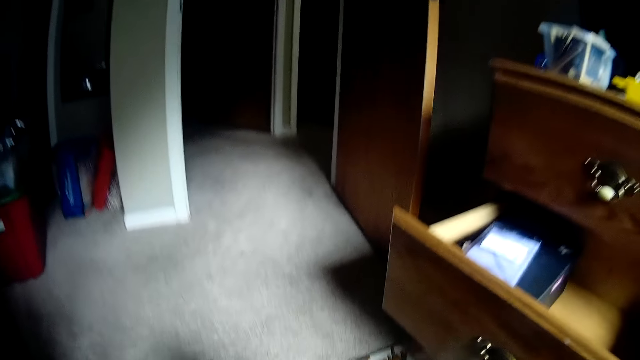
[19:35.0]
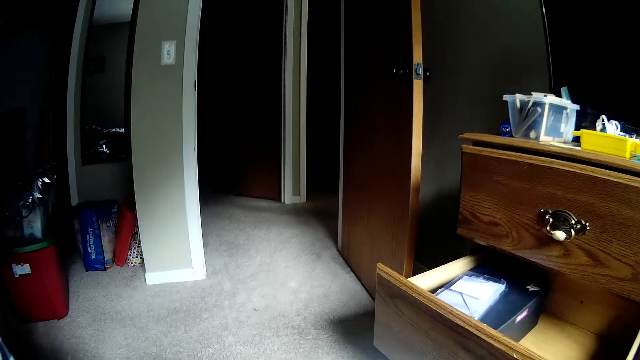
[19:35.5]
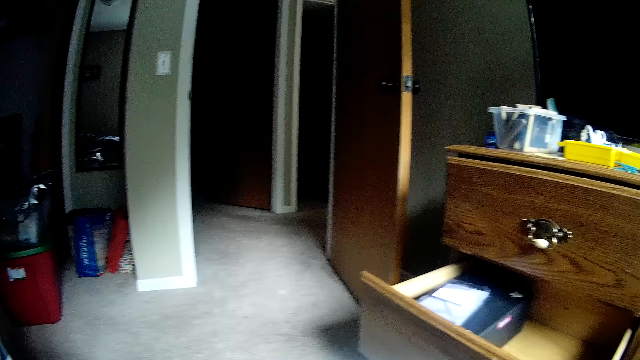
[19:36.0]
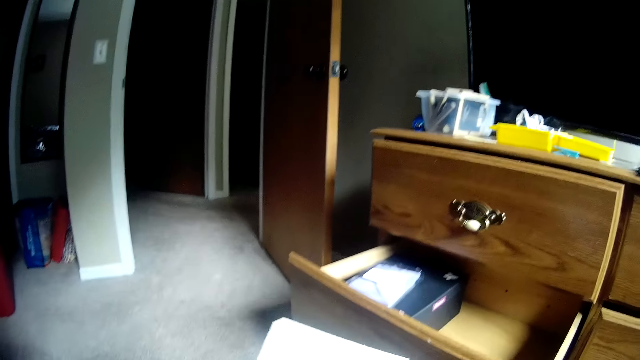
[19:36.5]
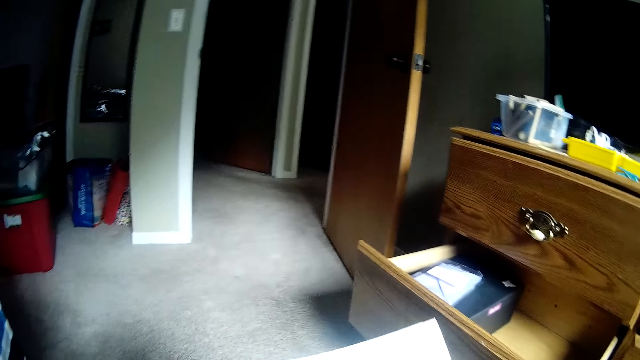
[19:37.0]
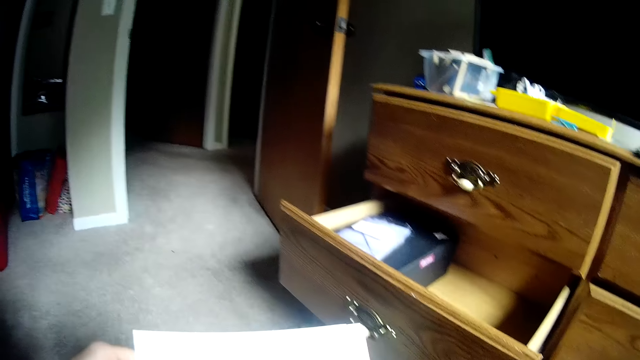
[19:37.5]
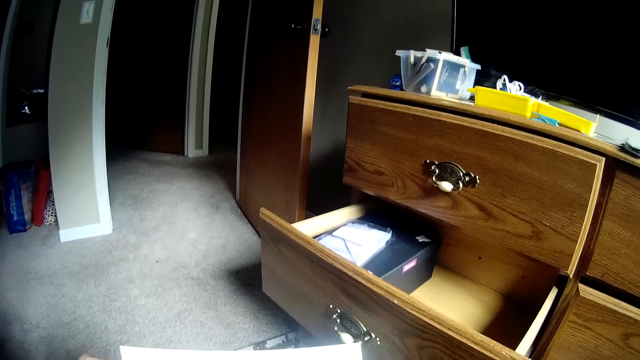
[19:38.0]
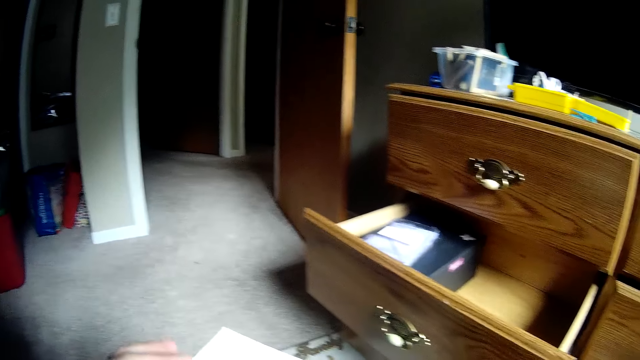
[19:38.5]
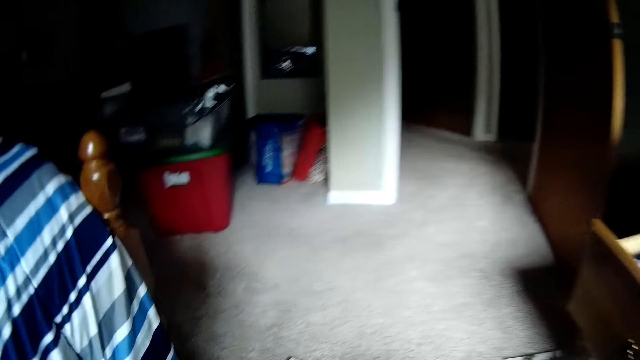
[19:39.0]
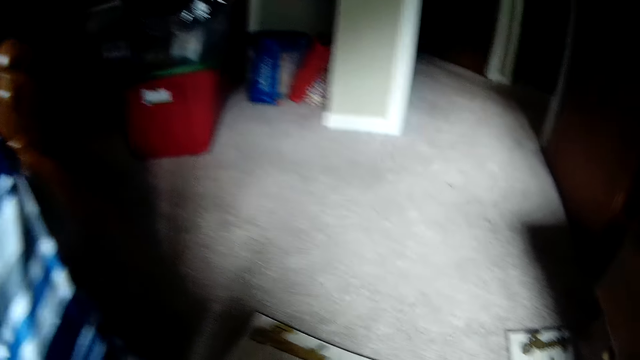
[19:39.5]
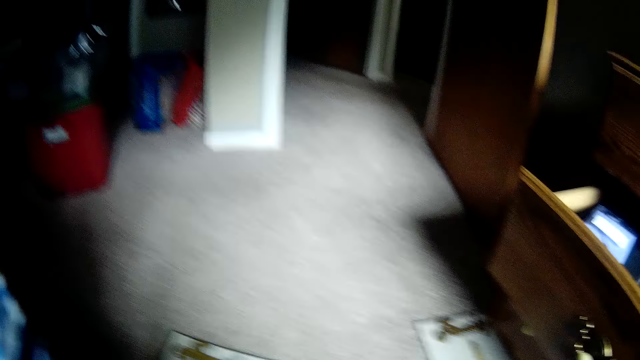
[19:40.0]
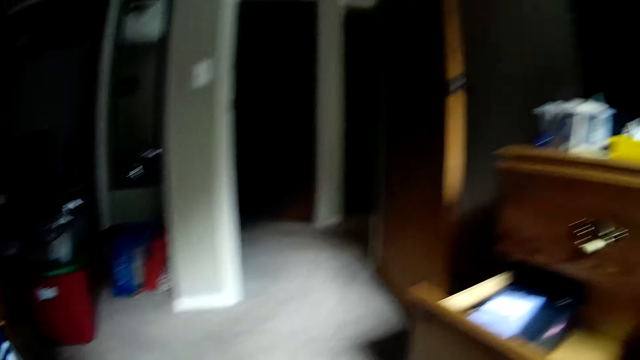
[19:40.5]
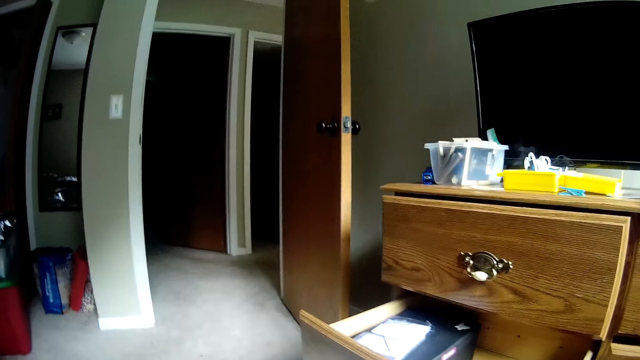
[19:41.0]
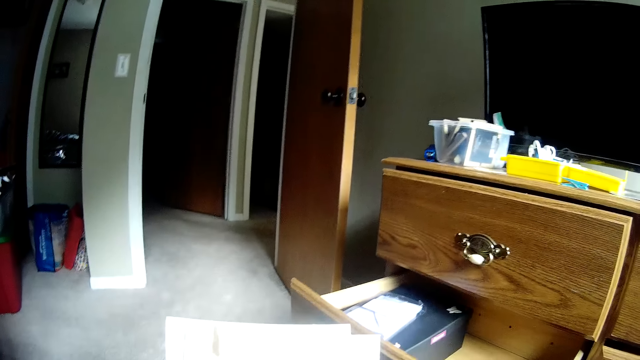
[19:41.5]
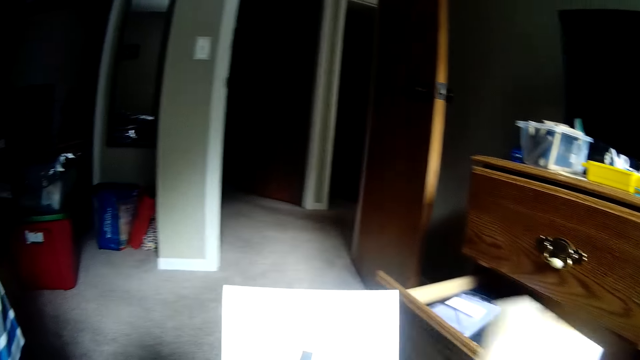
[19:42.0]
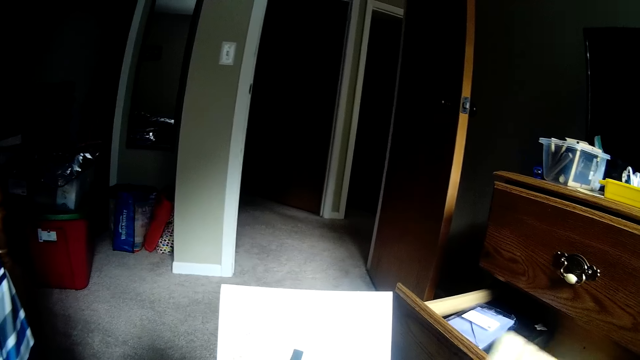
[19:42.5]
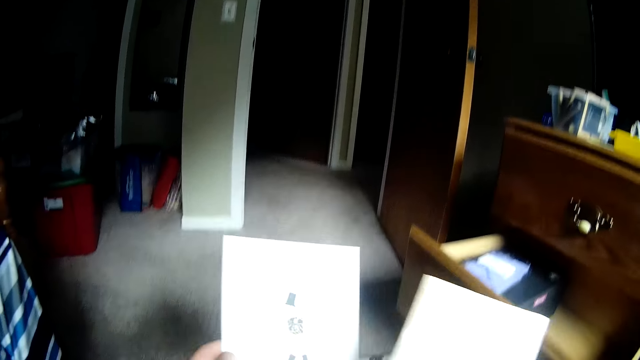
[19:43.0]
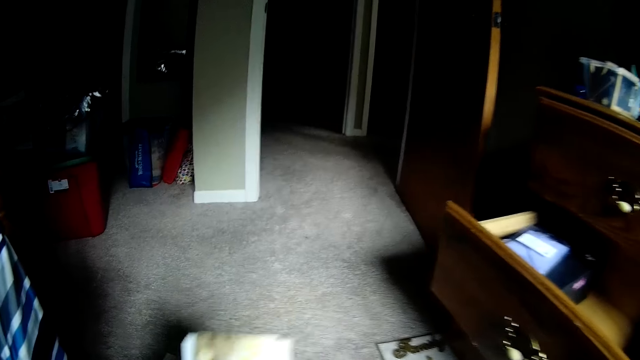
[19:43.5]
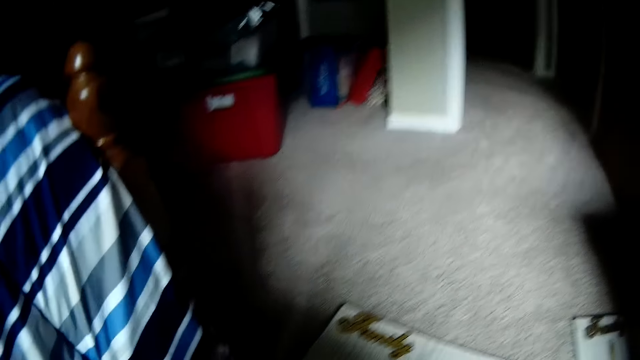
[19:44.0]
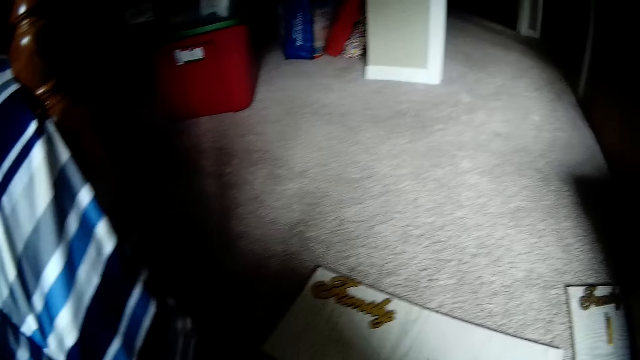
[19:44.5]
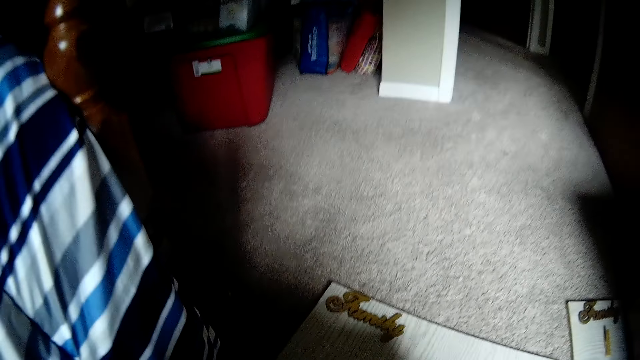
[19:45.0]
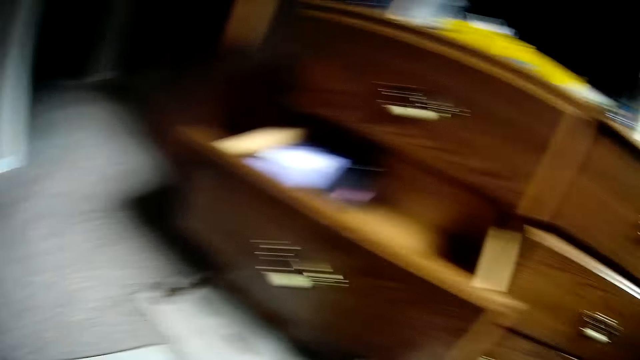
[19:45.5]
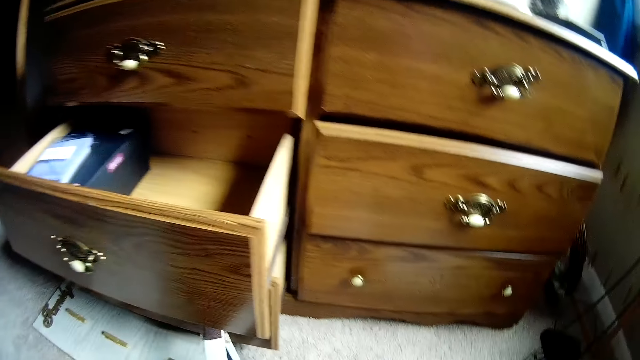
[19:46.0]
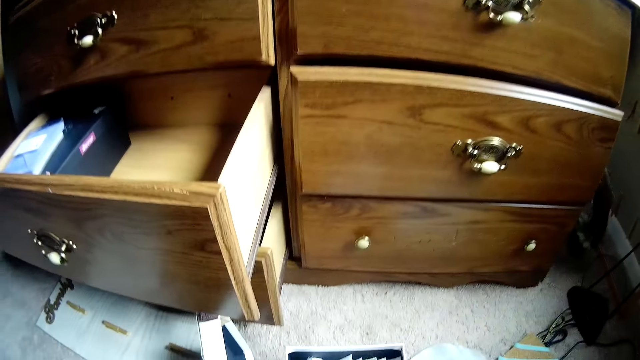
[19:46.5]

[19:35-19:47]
The camera wearer stares at the drawer. He stares at the paper. He stares at the papers on the floor. He reads the papers in his hands, separates the papers in his hands and reads the paper in his hand. He places the papers together. He drops the papers on the floor. He looks around.

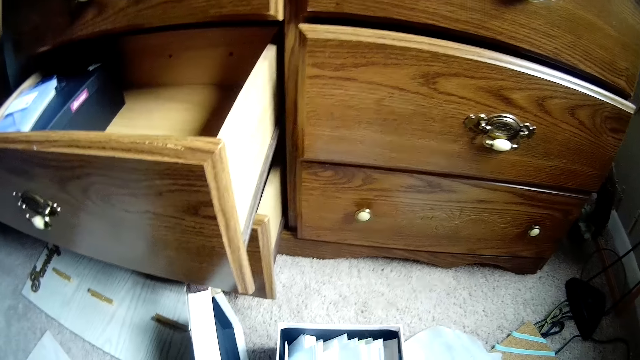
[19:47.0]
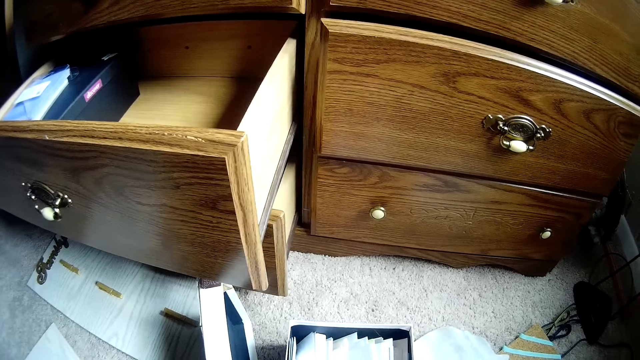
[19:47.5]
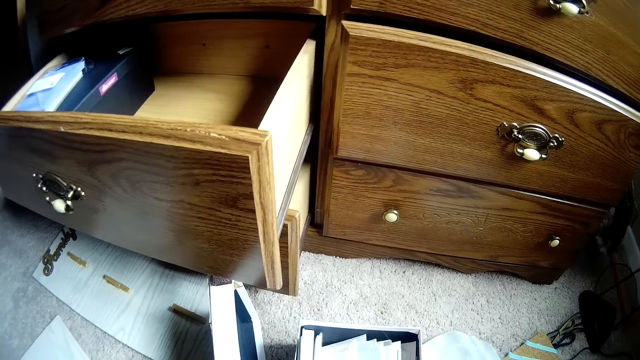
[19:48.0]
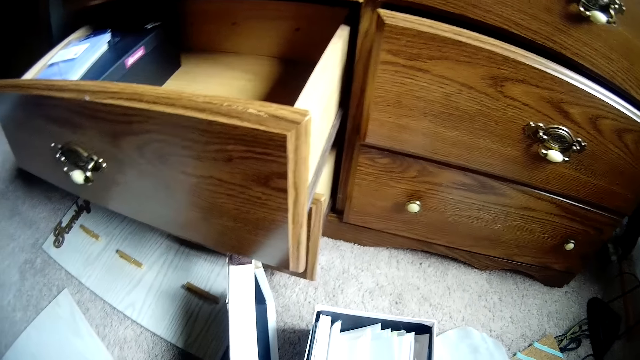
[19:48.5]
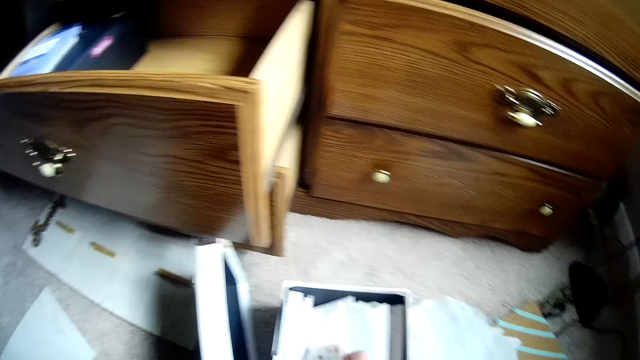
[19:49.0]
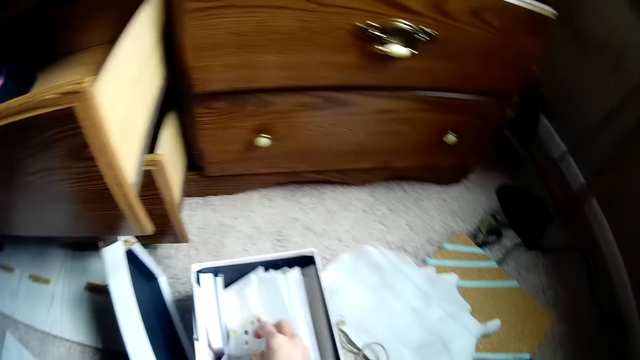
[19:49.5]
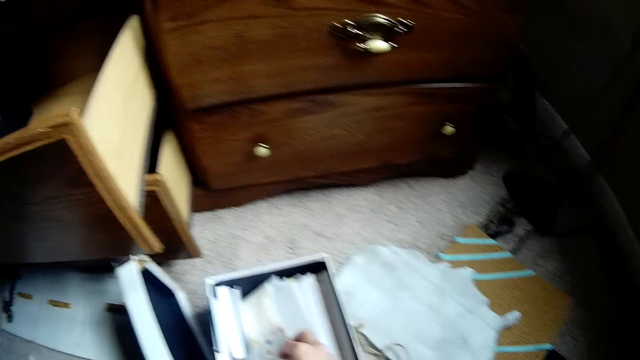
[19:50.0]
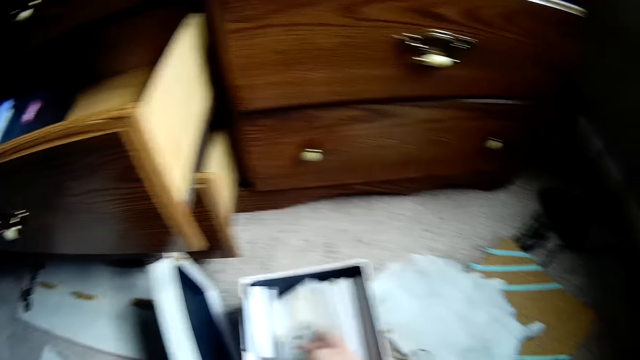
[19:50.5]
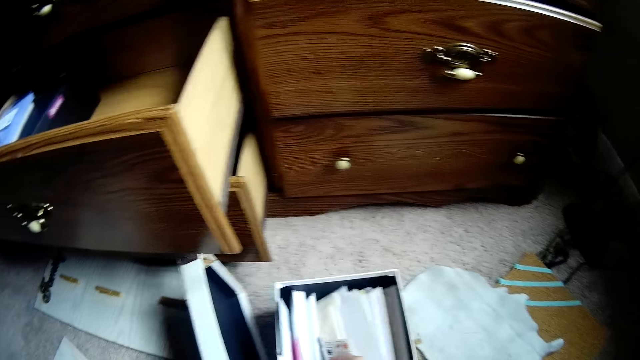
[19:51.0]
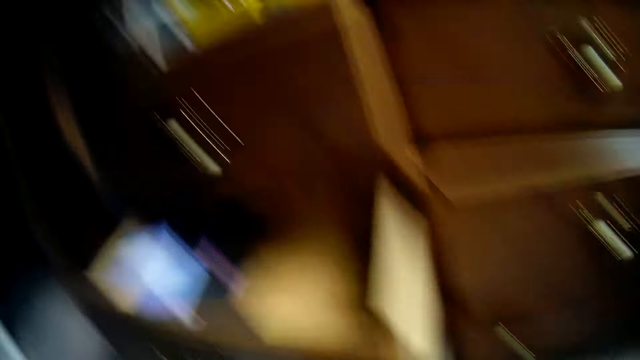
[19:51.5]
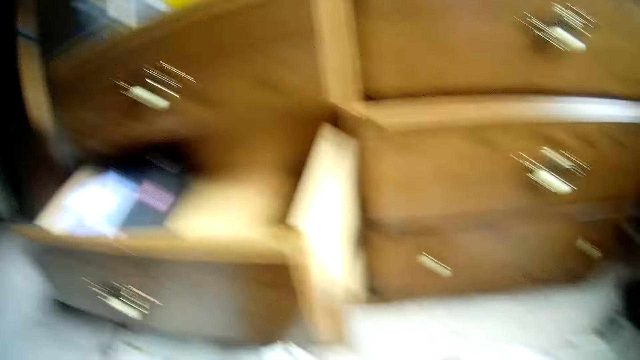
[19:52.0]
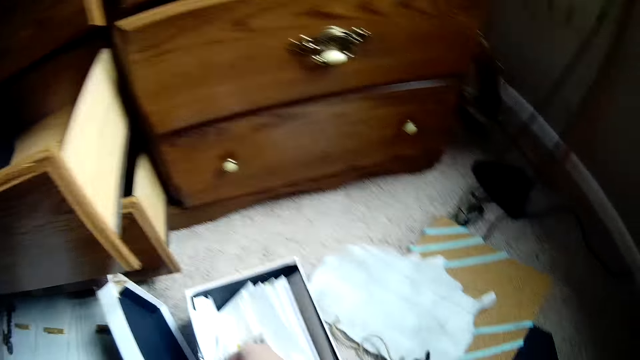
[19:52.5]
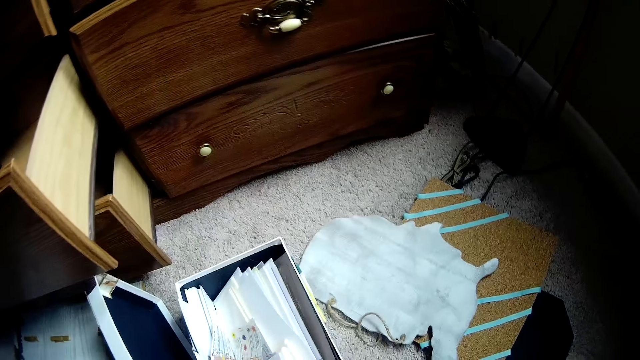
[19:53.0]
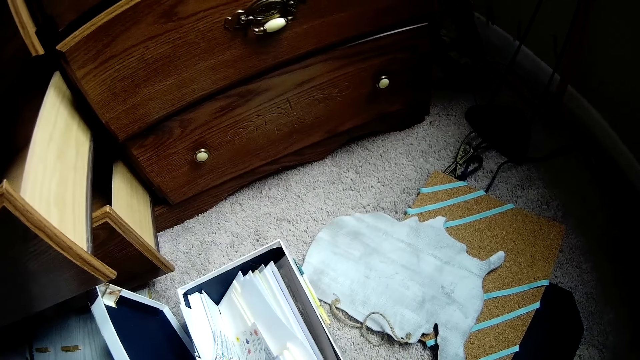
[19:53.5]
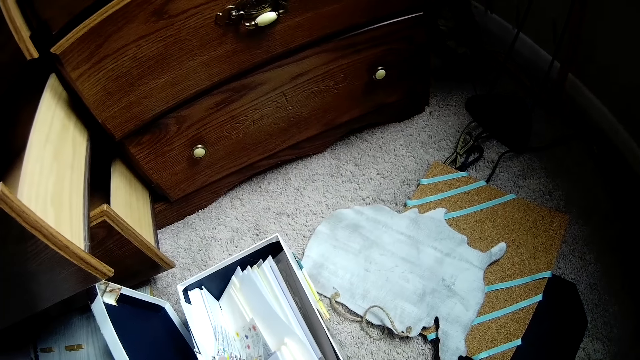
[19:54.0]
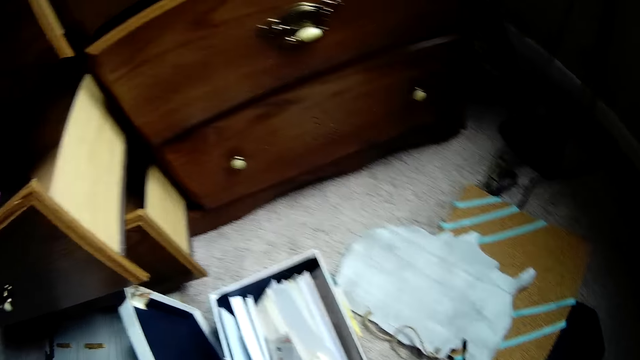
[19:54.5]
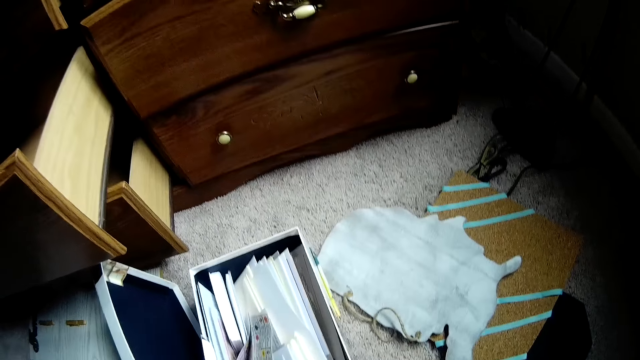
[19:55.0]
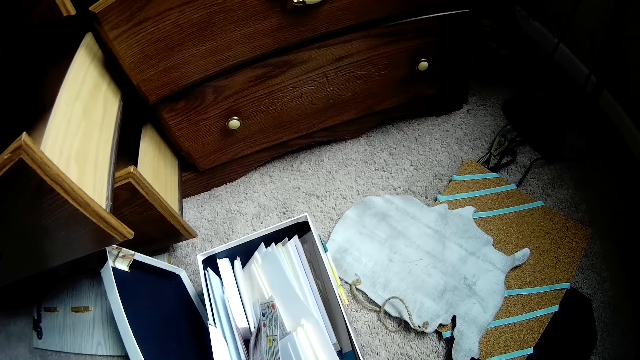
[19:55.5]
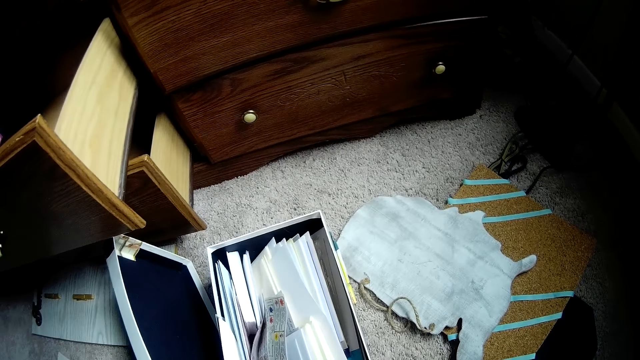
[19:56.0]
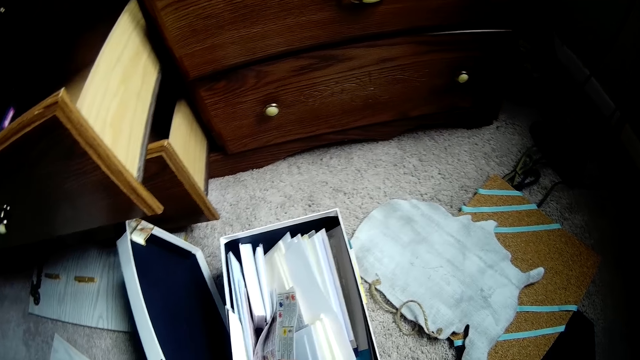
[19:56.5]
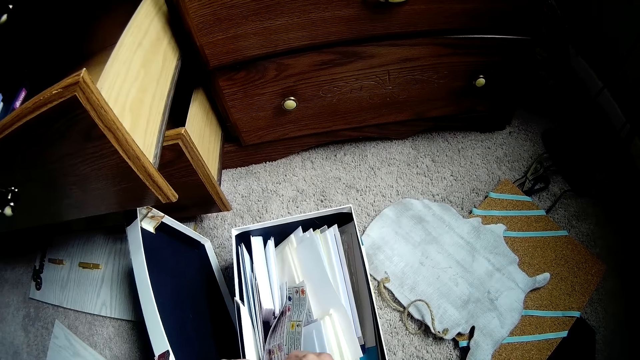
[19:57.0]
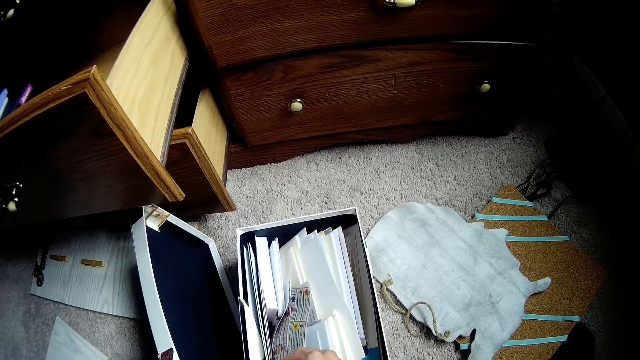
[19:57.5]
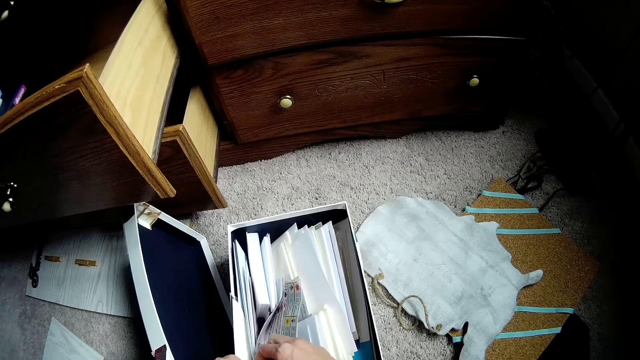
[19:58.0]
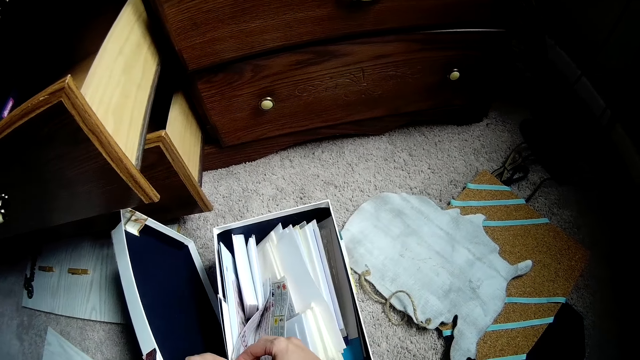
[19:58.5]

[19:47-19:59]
The camera wearer checks through the papers in the box. She stares at the box. She pushes the items in the box towards the edge. She stares at the box. She looks away from the box. She stares at the box. She scatters the items in the box with her hand. She opens a sticker paper with her hands.
